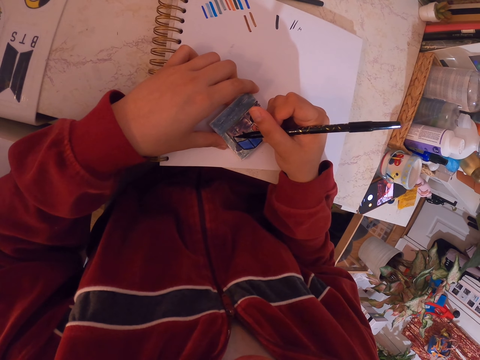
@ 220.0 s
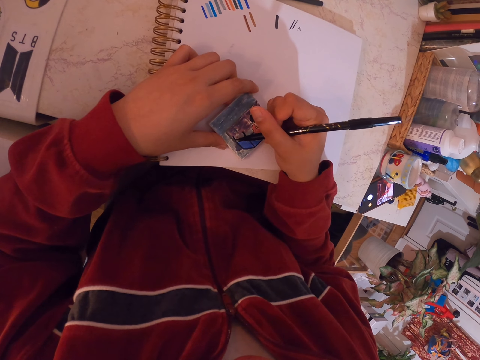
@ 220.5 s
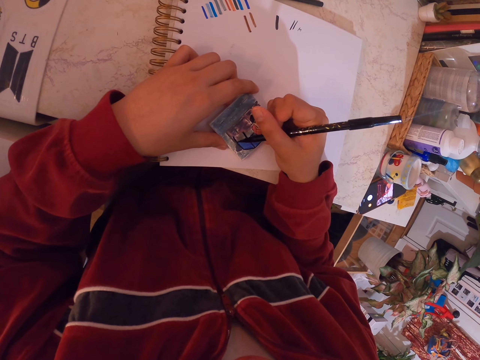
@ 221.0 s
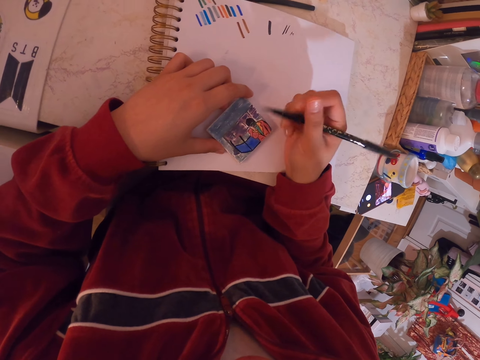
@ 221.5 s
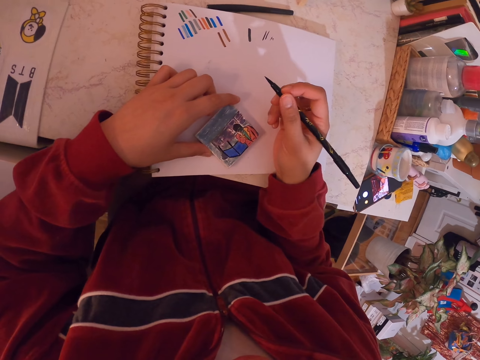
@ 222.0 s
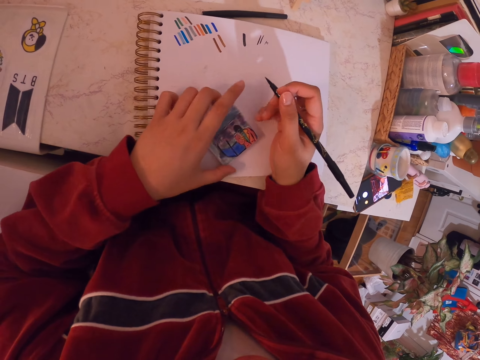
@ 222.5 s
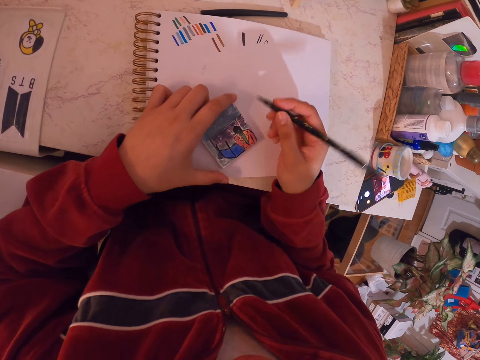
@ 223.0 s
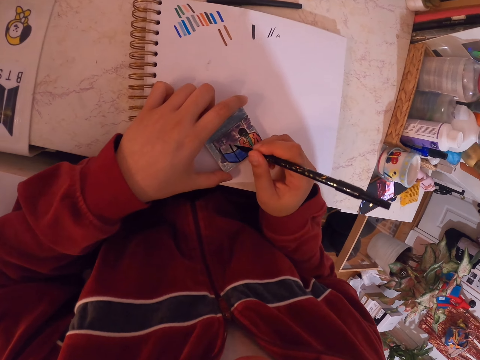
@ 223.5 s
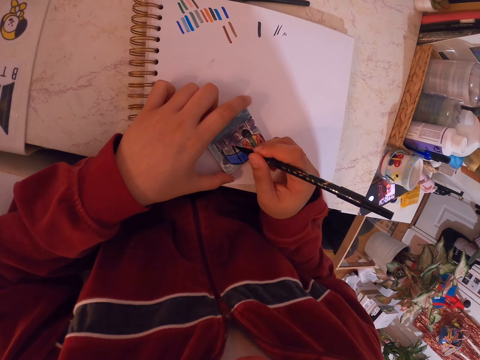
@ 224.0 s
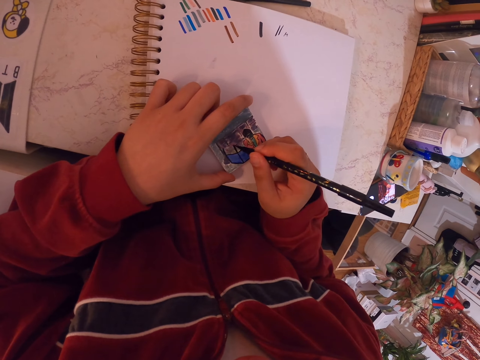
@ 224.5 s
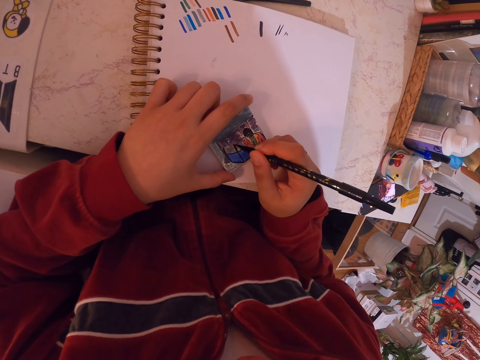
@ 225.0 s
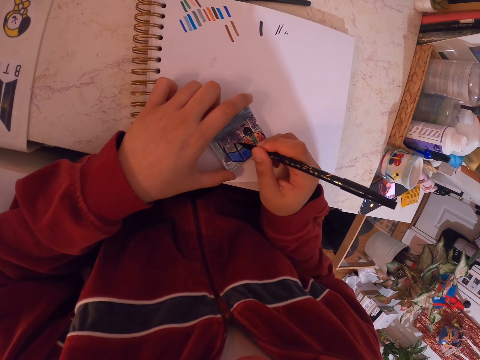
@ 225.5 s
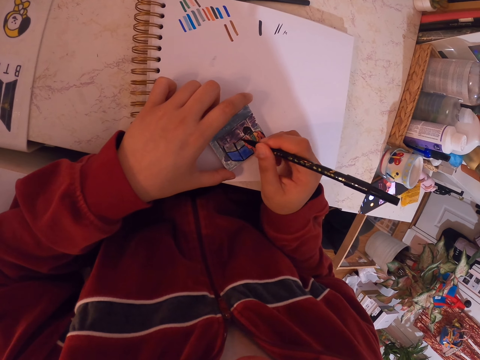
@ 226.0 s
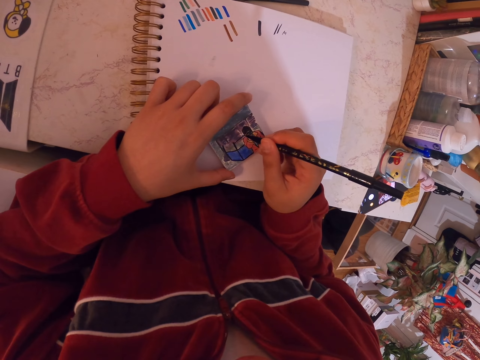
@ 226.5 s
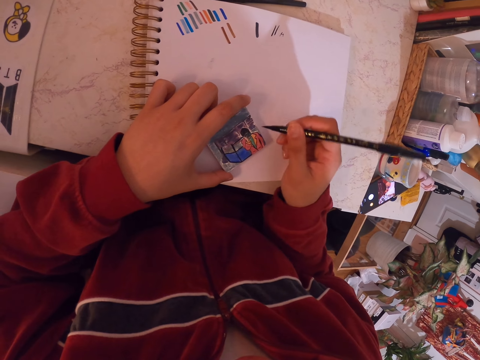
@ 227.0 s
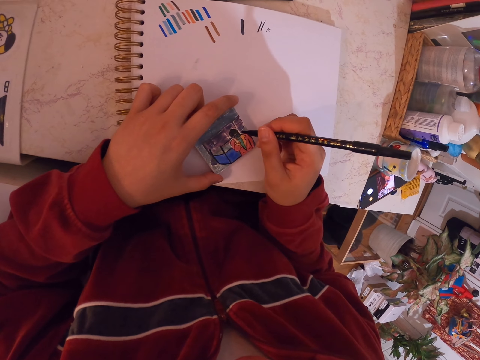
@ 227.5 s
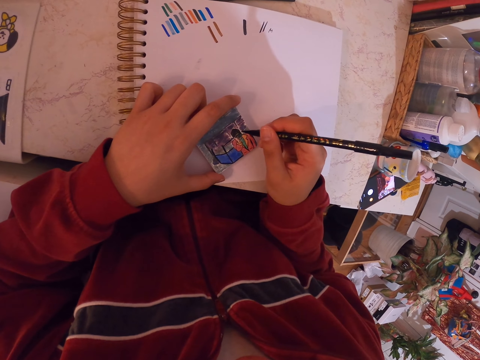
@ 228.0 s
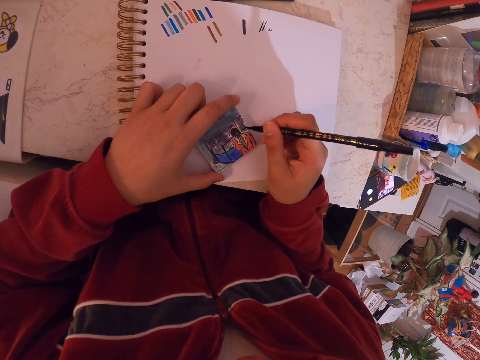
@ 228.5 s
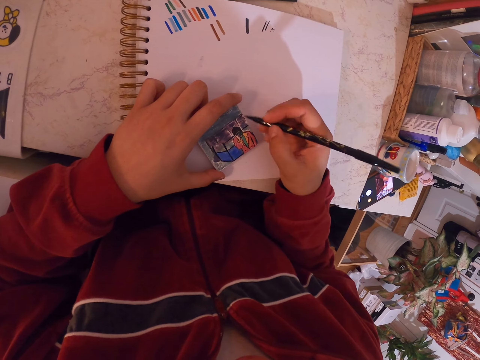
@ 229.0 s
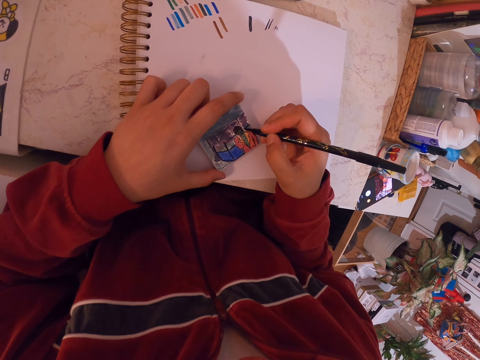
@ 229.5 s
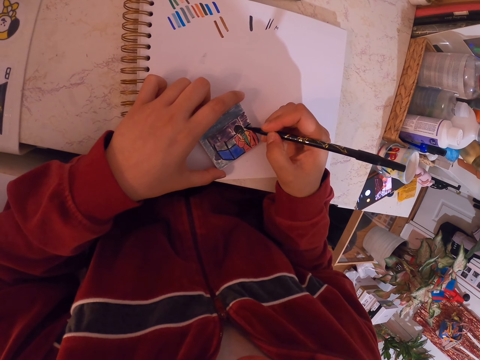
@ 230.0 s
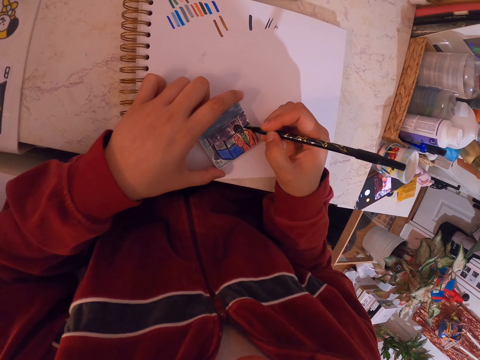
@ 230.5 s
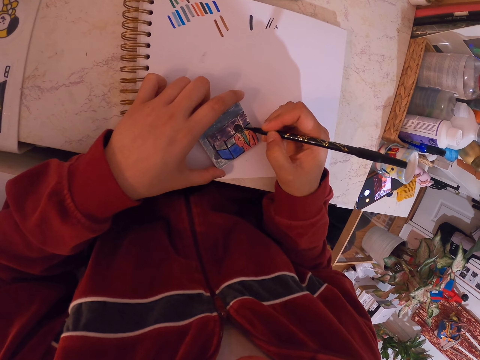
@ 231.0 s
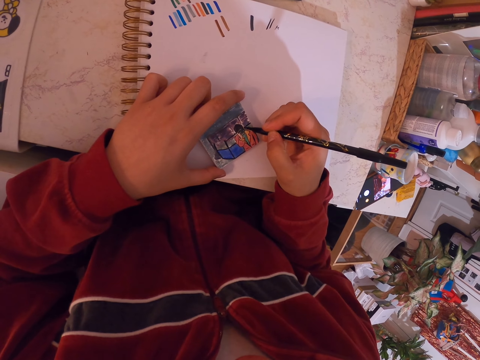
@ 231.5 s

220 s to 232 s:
The camera wearer pauses and holds a pen. They turn the art. They paint the art with a painting pen.

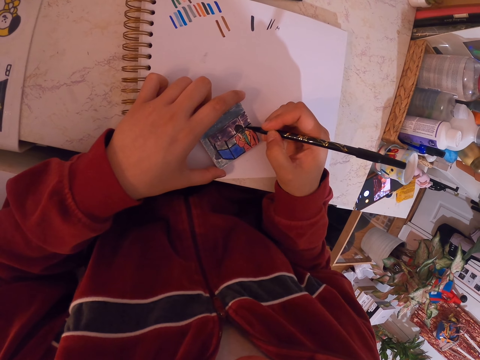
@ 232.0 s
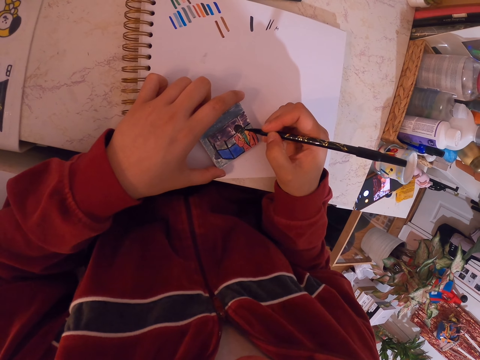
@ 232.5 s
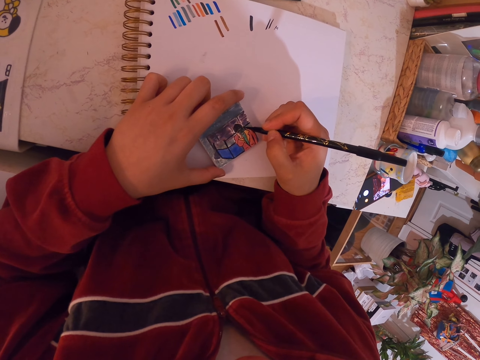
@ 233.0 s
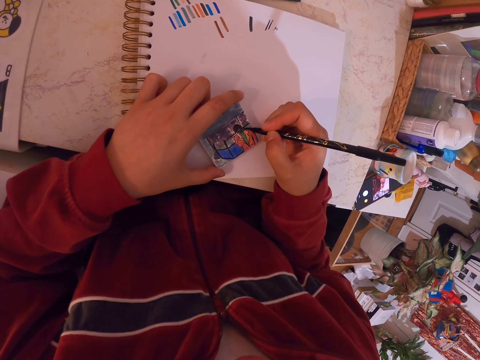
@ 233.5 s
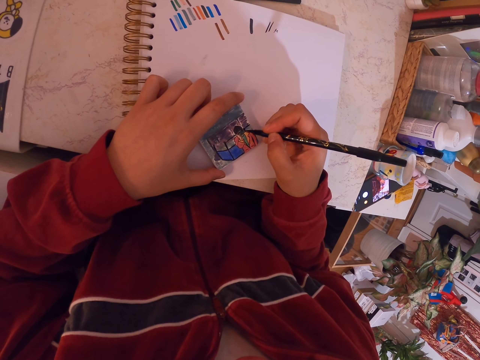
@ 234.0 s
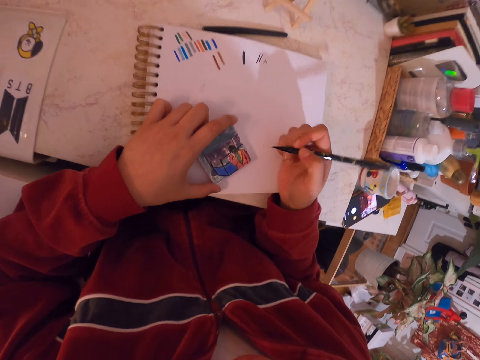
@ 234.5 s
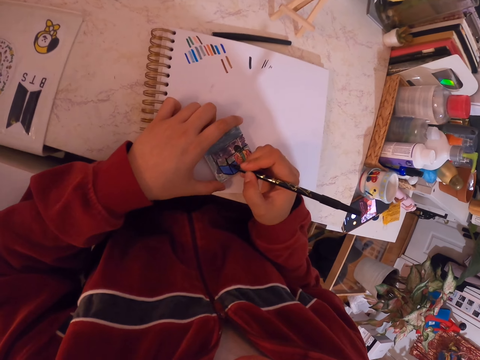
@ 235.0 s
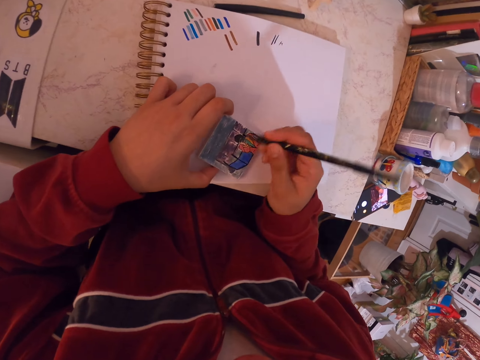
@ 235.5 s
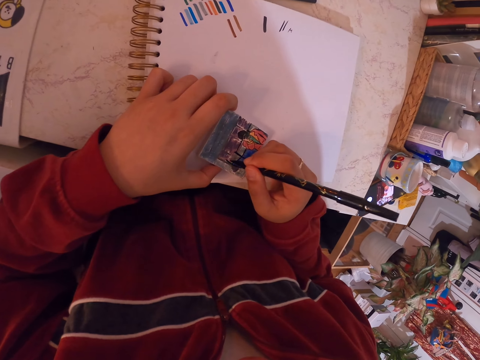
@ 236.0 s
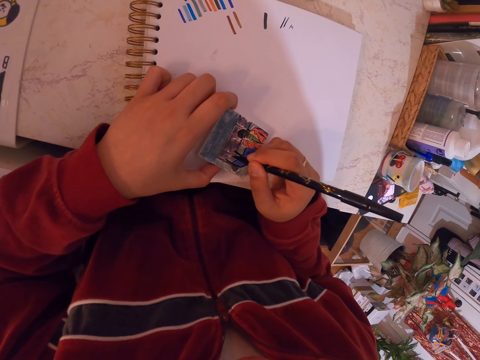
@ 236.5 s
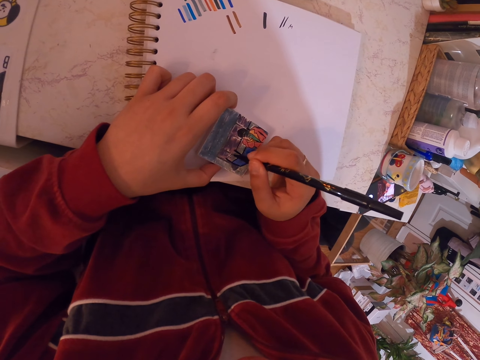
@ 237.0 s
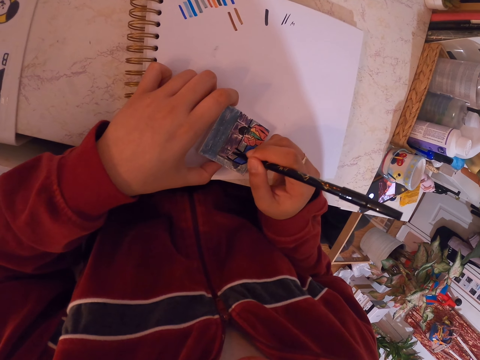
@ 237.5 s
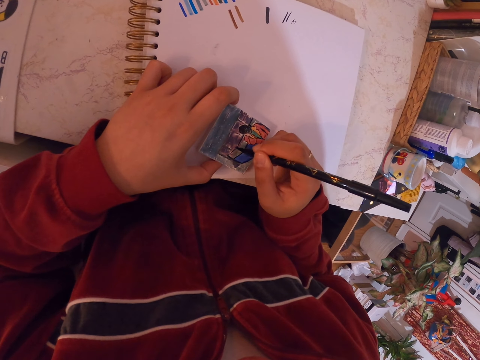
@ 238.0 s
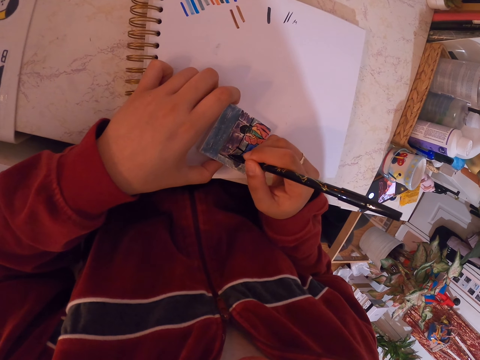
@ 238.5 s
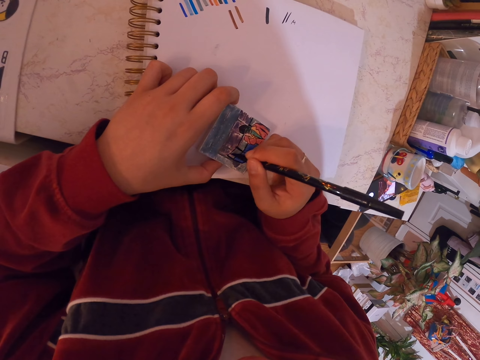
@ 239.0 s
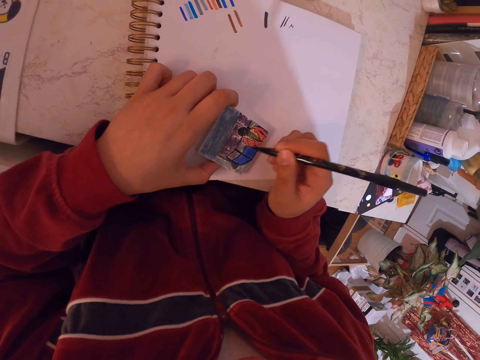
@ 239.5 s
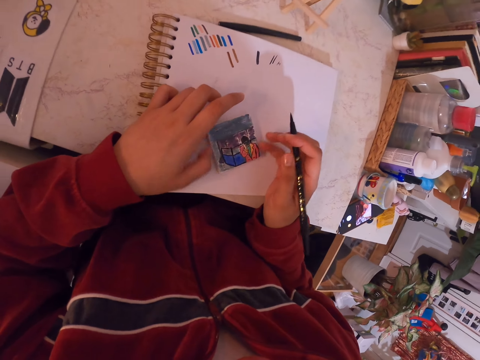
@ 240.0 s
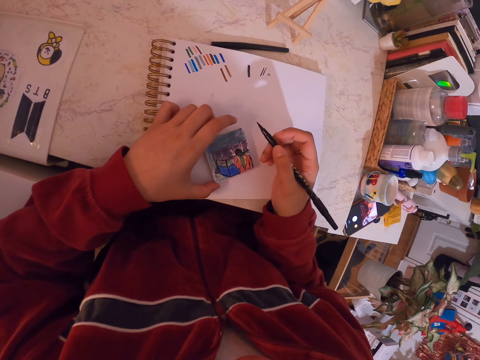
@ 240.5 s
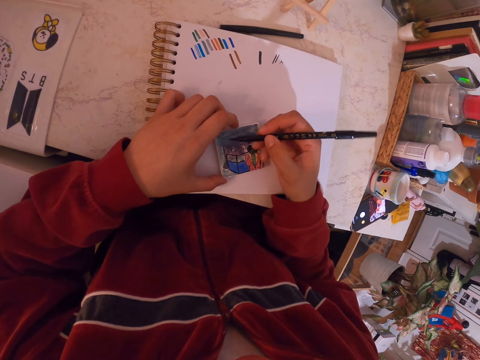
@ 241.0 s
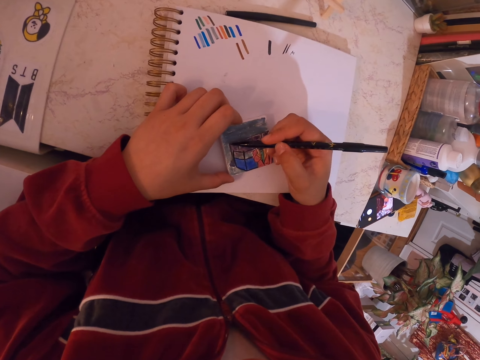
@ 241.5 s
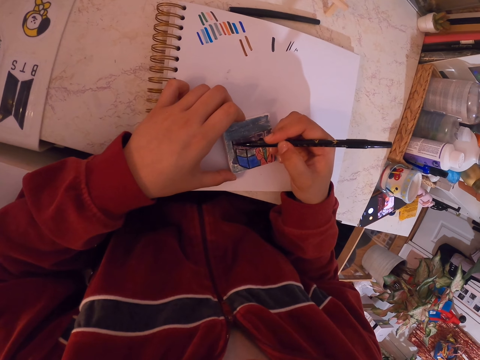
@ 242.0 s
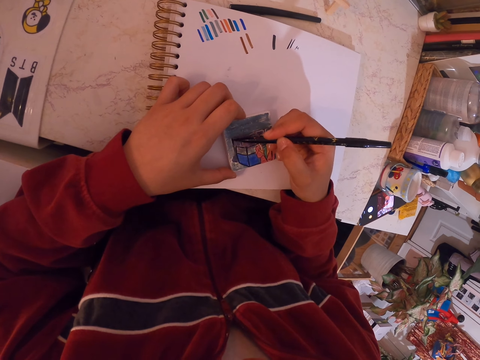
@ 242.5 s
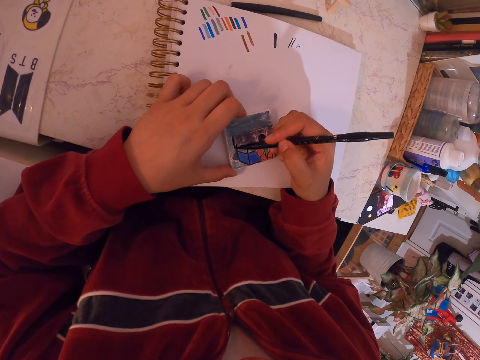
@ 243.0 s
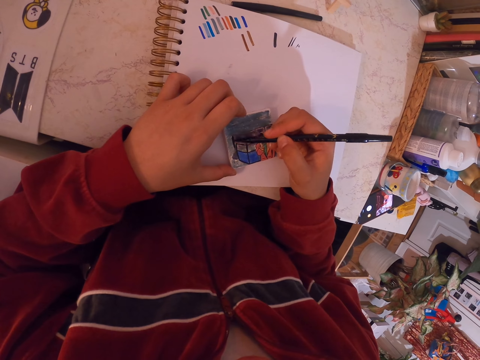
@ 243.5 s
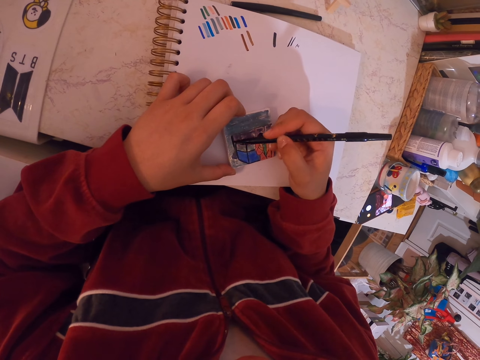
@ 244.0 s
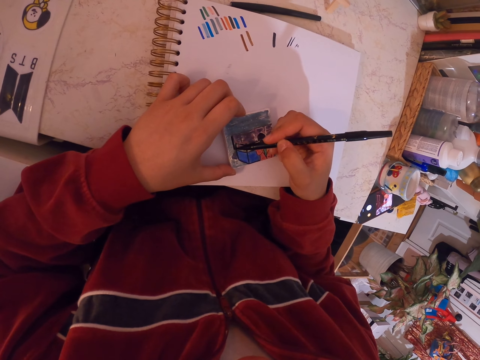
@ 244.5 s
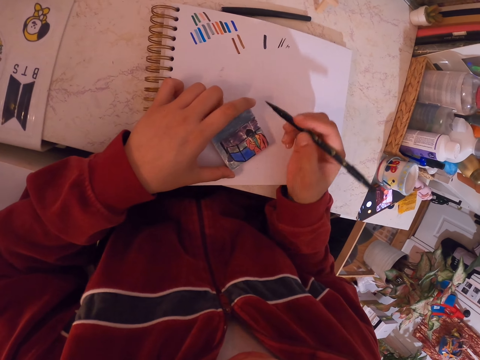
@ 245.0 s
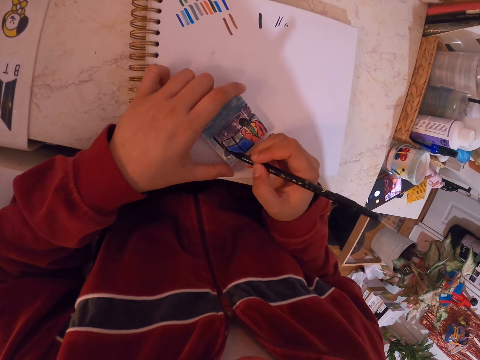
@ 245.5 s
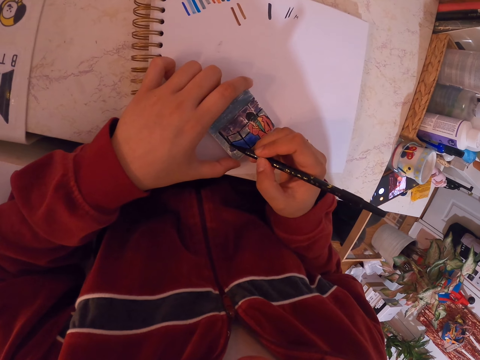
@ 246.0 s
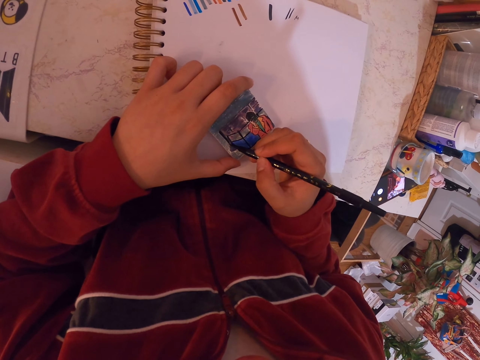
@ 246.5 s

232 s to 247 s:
The camera wearer pauses and holds a pen. They draw over the miniature painting, turn the miniature painting, and hold the pen. They draw over the miniature painting. They hold the pen and turn the miniature painting. They draw over the miniature painting.
